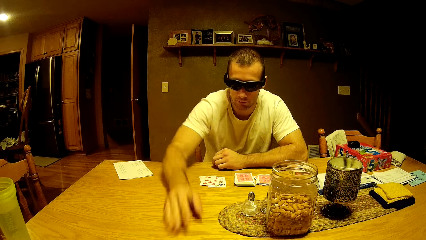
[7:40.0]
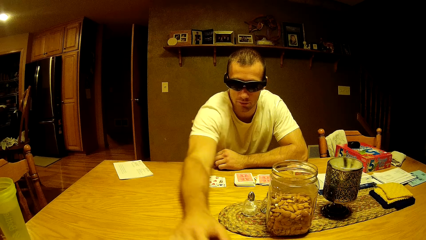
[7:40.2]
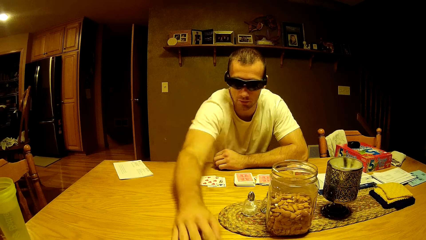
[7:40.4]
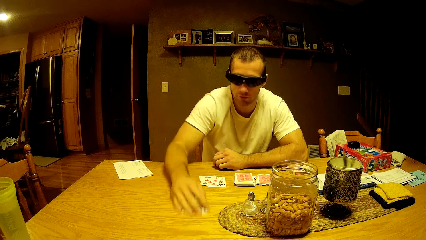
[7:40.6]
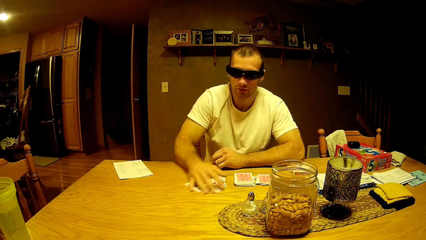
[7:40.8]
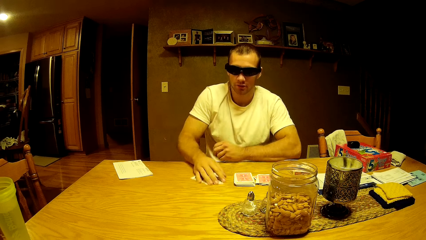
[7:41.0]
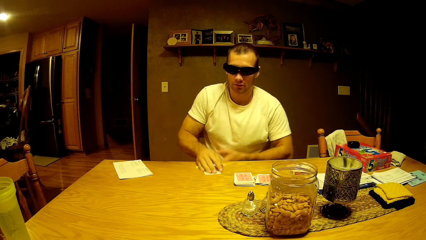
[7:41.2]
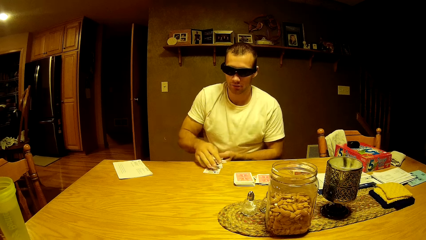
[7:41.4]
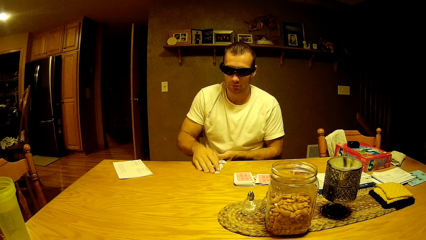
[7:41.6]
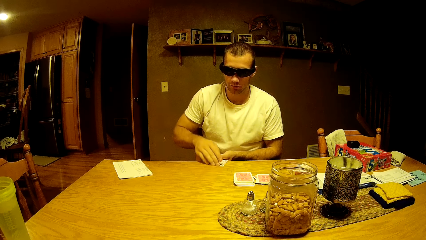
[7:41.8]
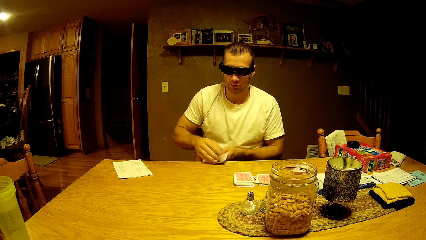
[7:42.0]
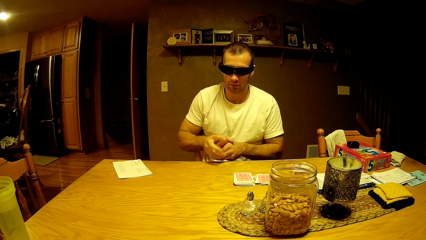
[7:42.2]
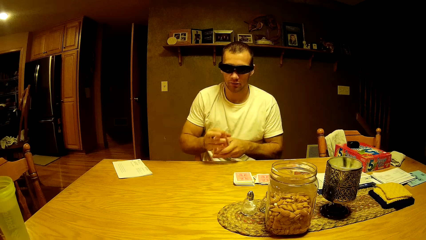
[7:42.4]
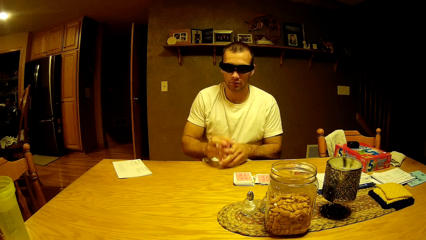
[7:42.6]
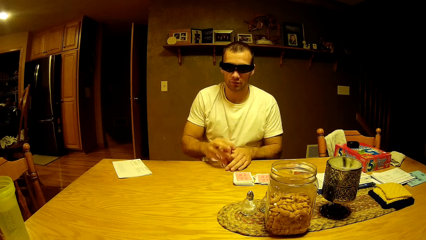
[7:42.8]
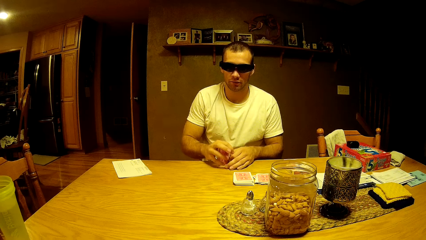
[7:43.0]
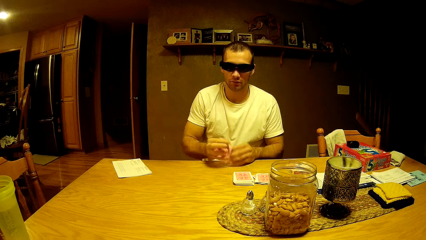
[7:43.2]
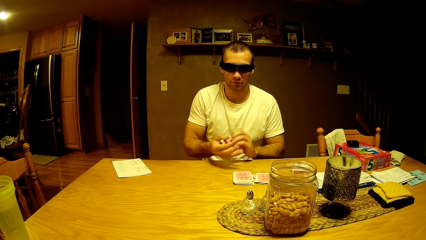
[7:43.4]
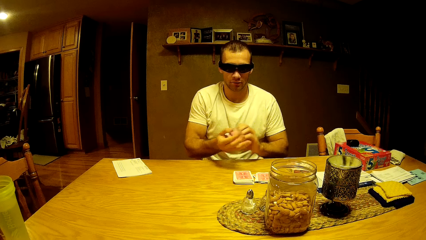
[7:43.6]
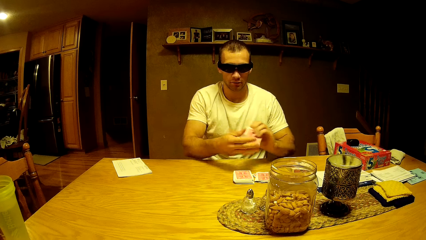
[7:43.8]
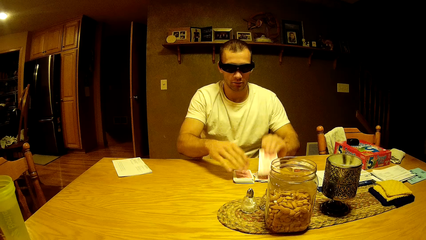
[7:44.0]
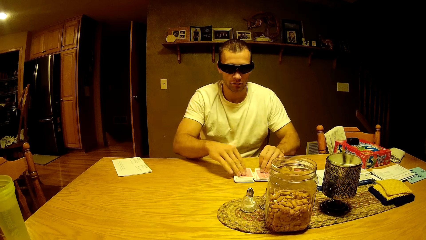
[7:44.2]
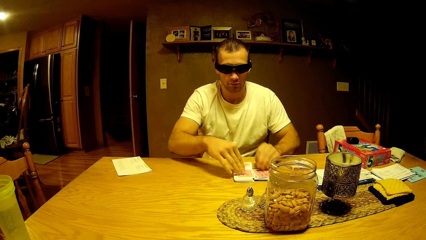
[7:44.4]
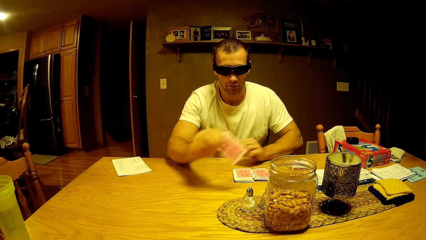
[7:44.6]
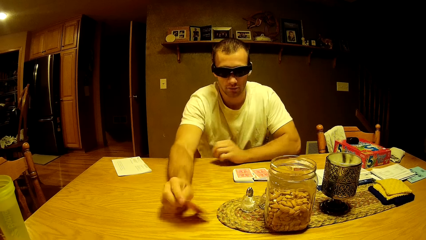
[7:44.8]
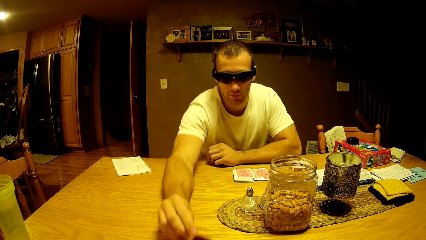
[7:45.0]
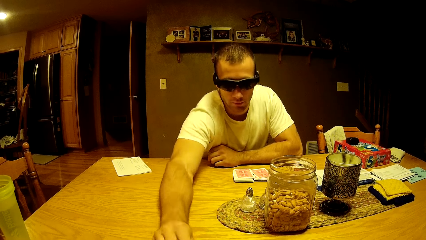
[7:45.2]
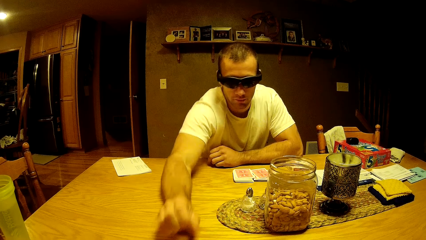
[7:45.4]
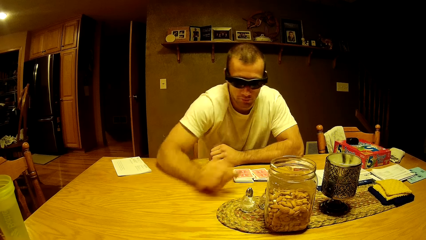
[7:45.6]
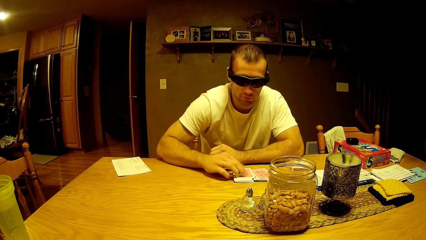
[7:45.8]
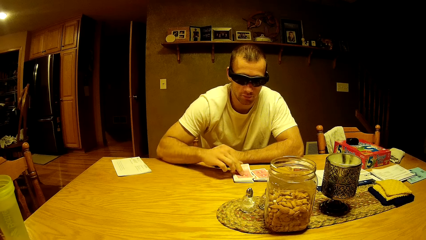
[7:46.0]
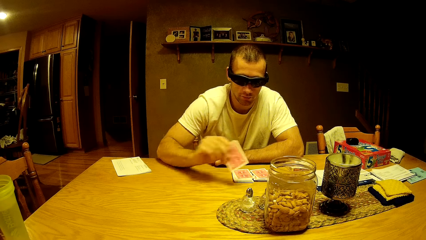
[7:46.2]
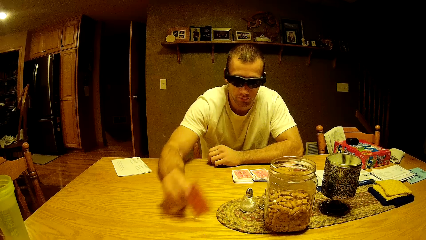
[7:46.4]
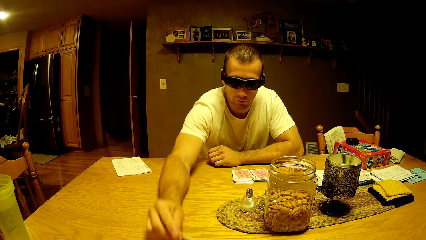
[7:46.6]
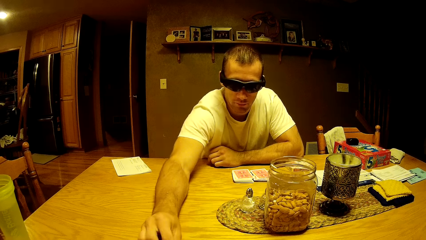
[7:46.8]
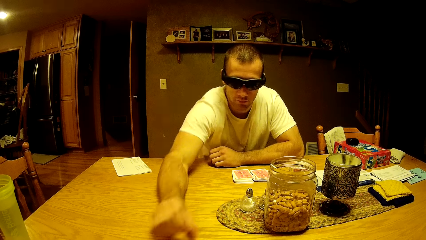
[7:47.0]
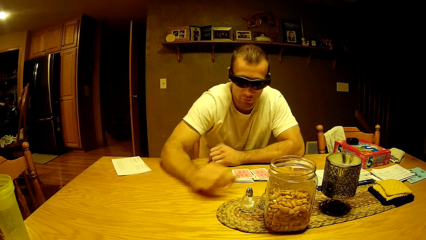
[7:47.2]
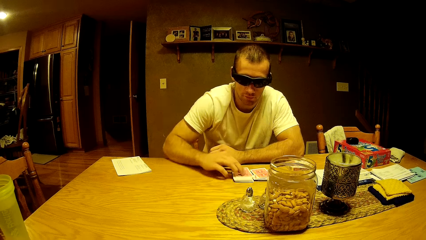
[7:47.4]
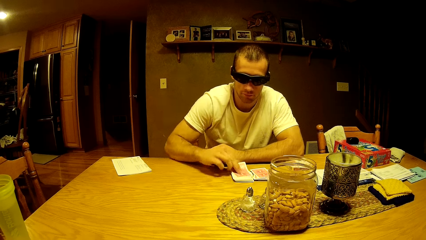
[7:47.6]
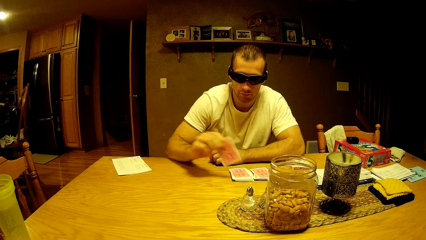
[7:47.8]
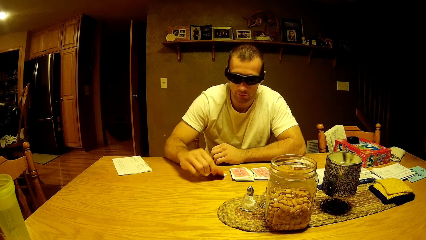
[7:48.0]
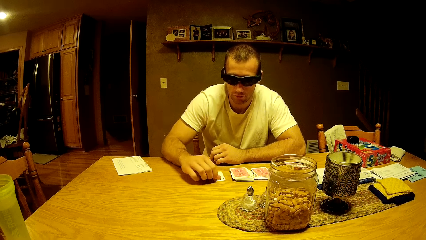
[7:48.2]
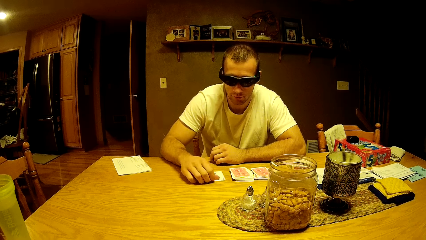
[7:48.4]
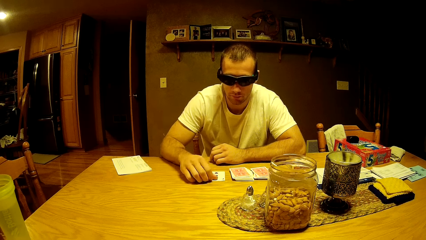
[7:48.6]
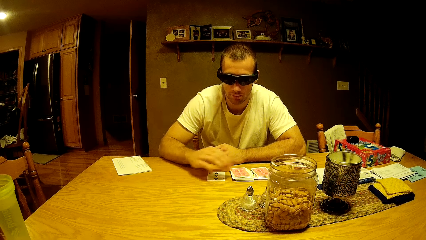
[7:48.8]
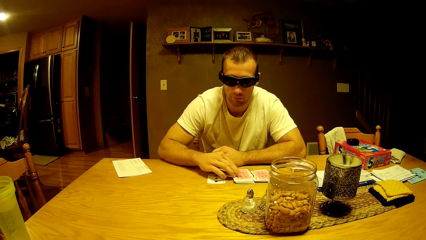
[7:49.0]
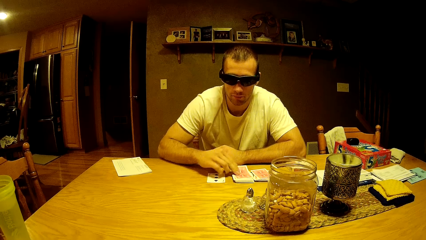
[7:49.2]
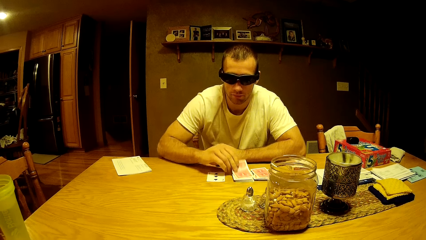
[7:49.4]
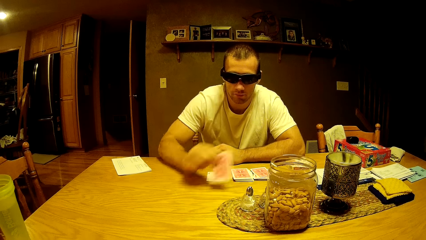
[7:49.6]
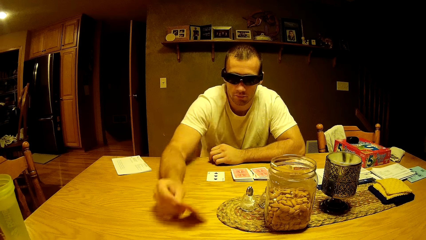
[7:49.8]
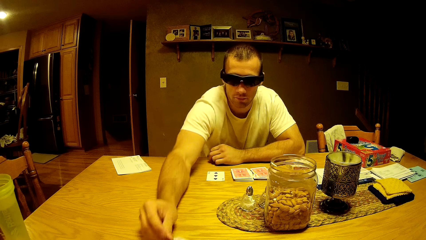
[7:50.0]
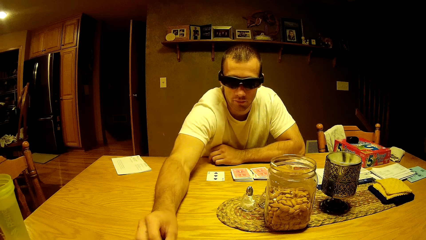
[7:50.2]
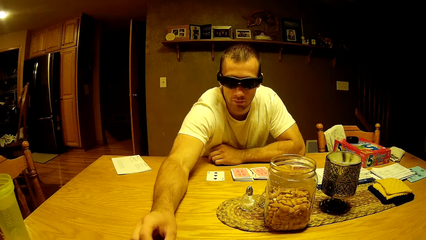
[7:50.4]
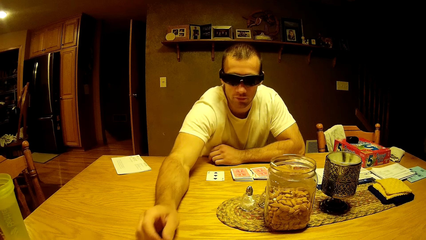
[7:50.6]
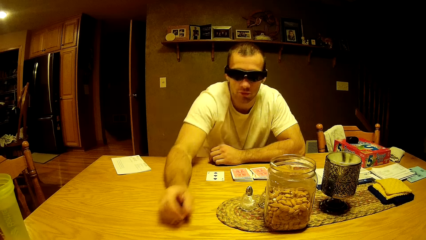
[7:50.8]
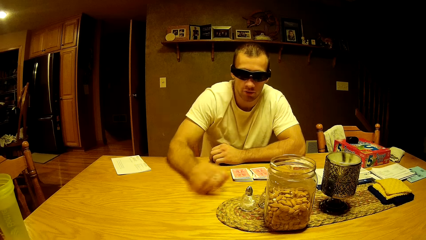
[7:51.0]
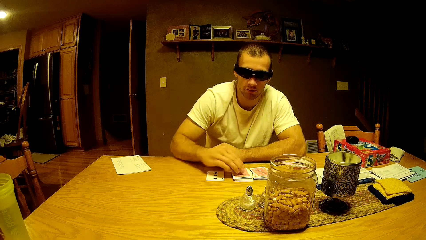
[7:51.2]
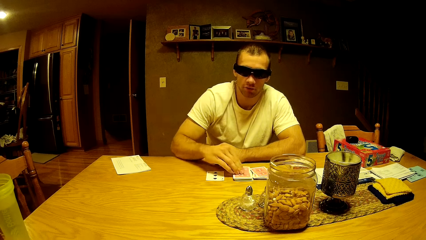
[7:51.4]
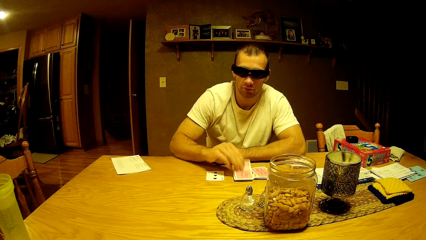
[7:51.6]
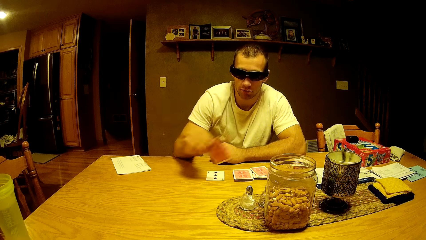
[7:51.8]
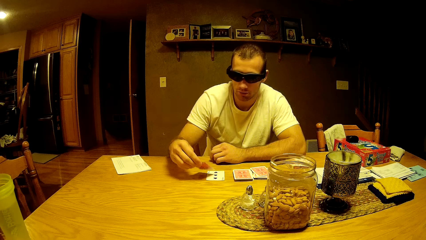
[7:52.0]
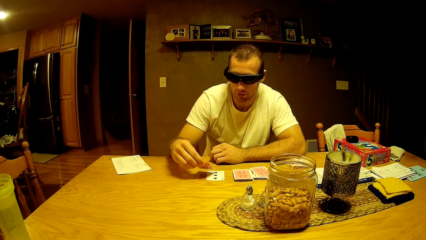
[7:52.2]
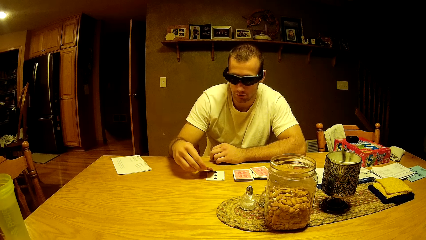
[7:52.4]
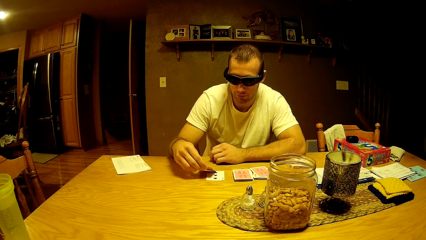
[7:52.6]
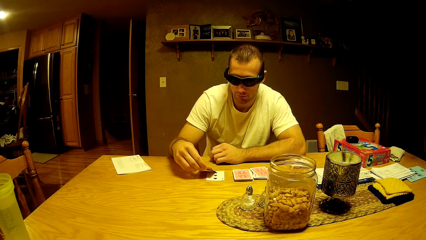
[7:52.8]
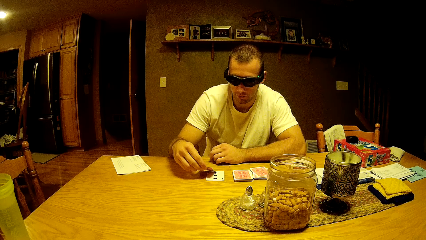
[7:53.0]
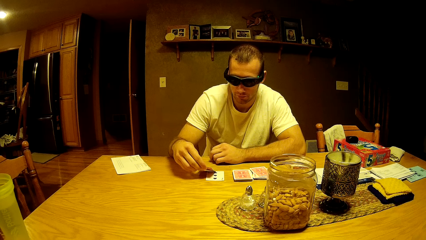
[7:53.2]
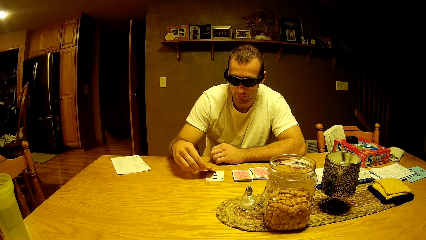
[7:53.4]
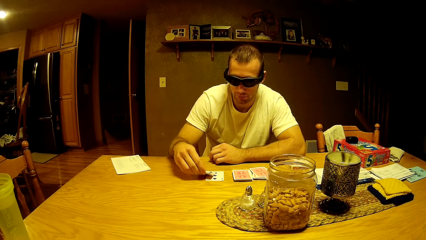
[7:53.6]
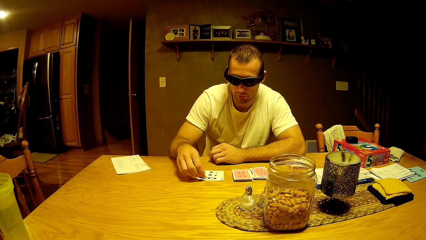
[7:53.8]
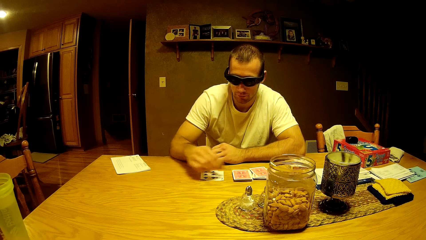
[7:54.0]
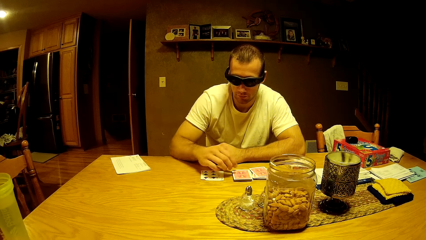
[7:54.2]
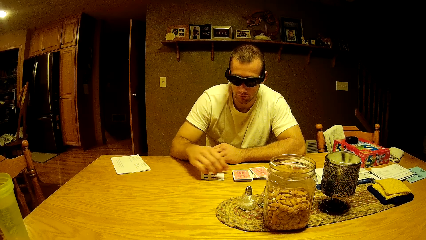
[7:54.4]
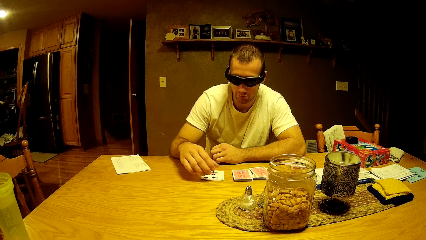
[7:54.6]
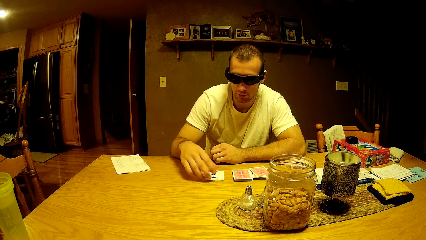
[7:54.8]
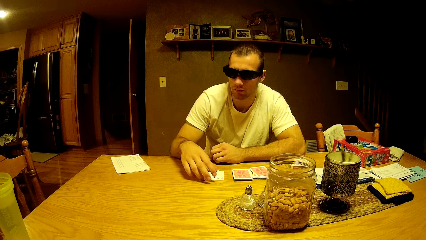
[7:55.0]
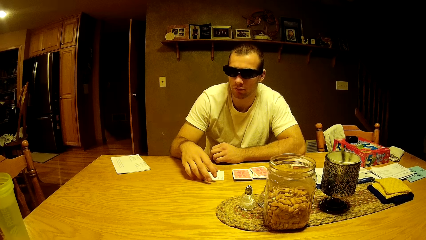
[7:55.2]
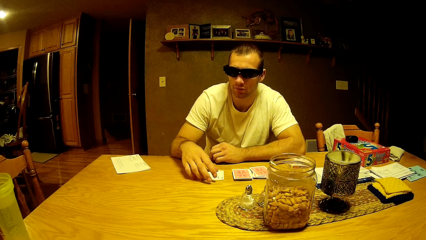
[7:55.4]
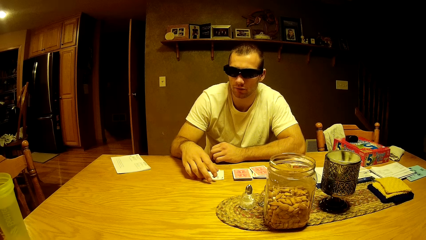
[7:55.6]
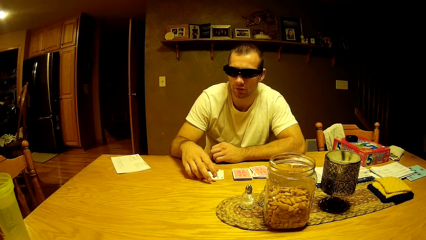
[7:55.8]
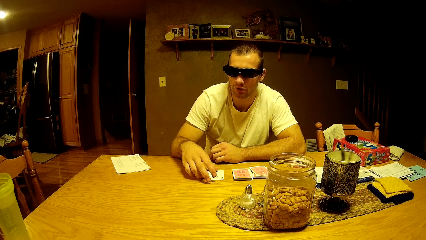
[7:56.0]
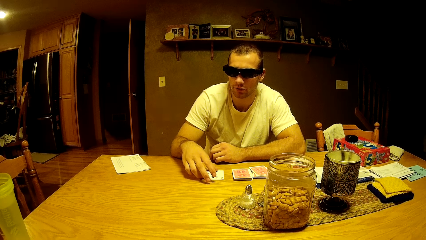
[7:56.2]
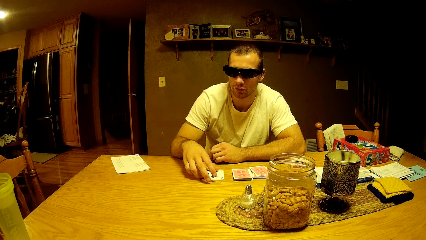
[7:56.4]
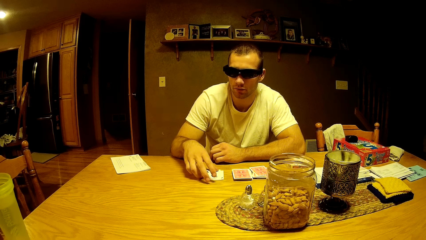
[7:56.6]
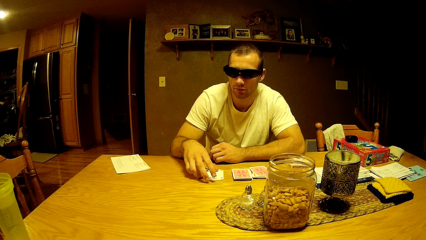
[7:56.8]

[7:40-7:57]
The man moves the cards on the table. The man collects the cards on the table. The man plays a card game with the camera wearer. The man puts the card on the table. The man picks up a card and puts the card on the table. The man picks up a card and puts the card on the table. The man picks up a card and puts the card on the table. The man picks up a card and puts the card on the table.
